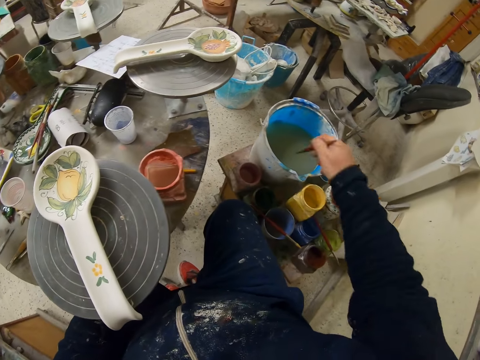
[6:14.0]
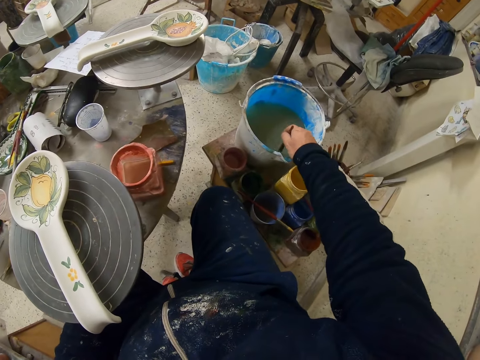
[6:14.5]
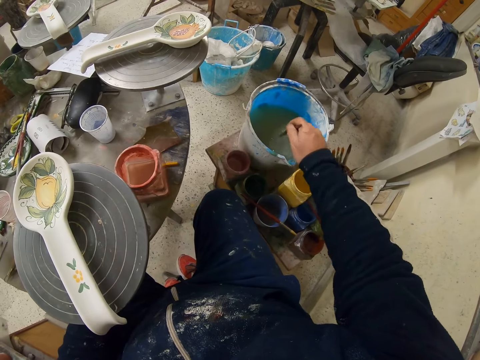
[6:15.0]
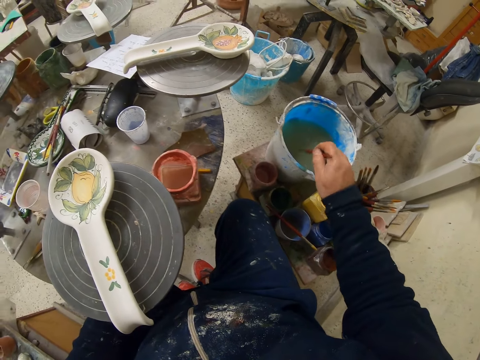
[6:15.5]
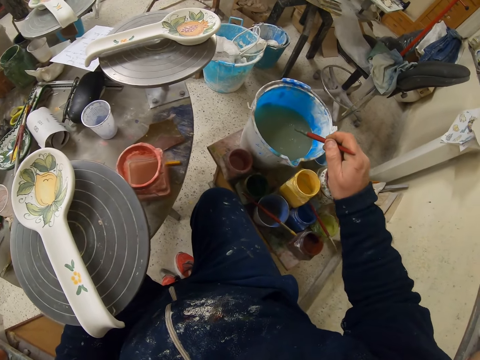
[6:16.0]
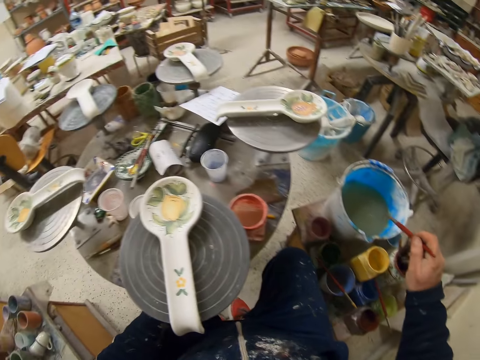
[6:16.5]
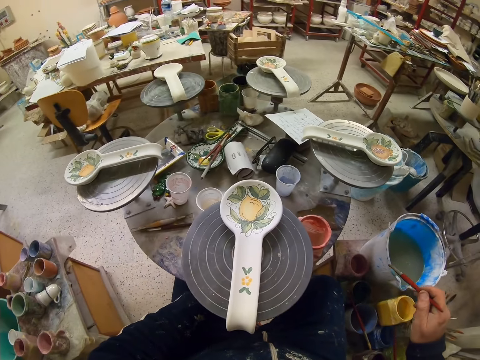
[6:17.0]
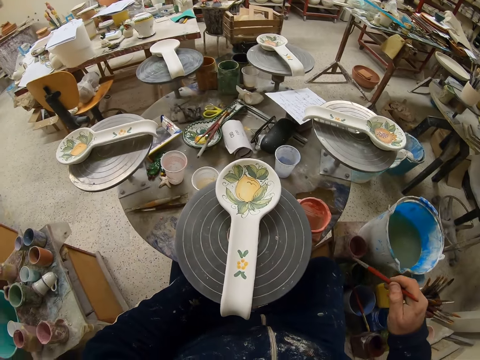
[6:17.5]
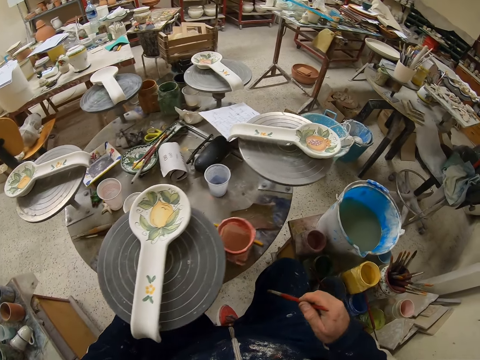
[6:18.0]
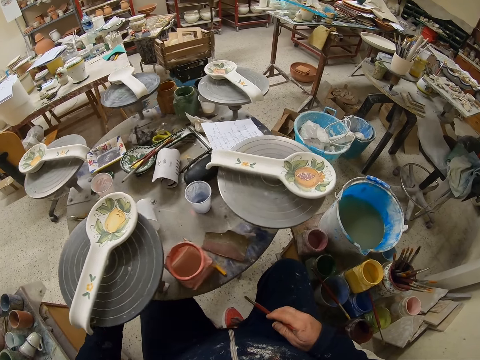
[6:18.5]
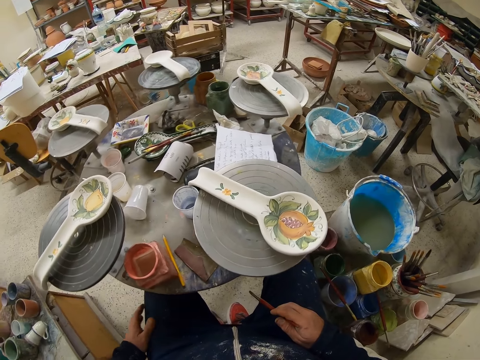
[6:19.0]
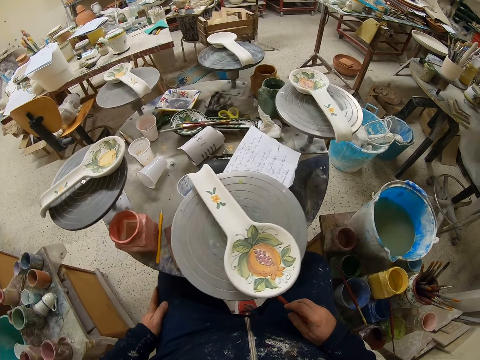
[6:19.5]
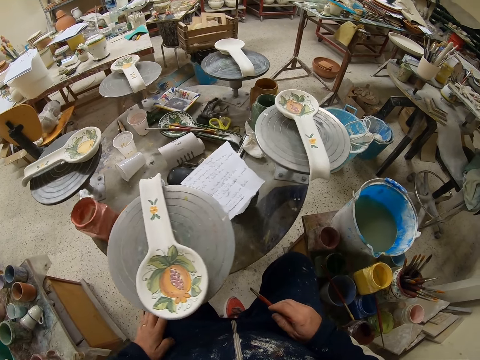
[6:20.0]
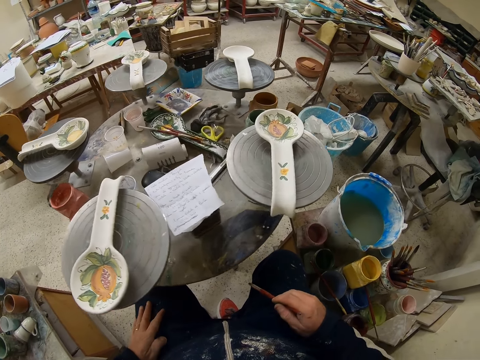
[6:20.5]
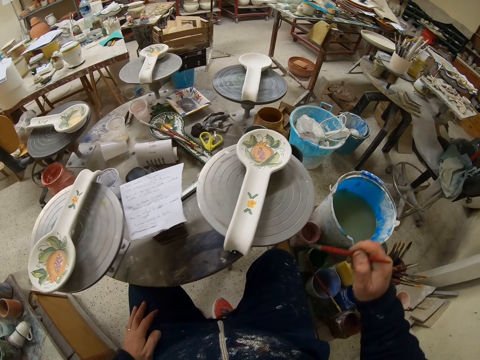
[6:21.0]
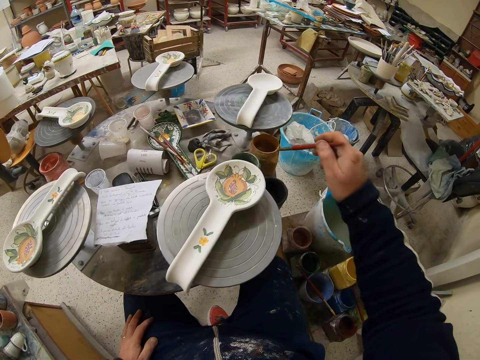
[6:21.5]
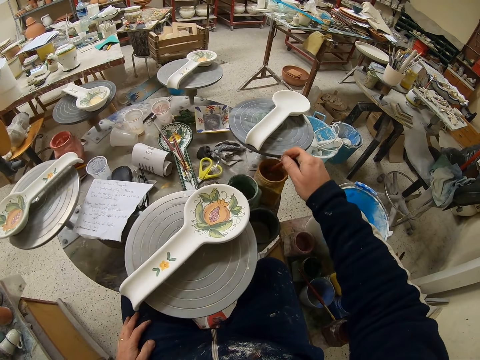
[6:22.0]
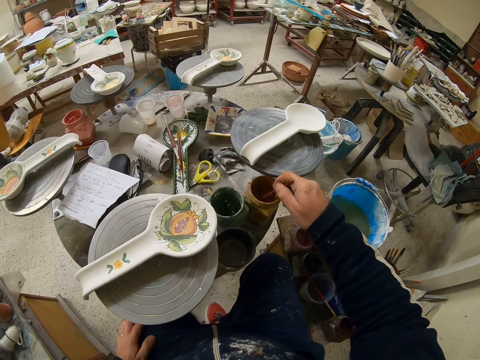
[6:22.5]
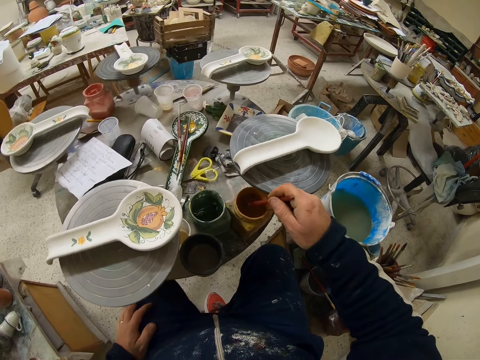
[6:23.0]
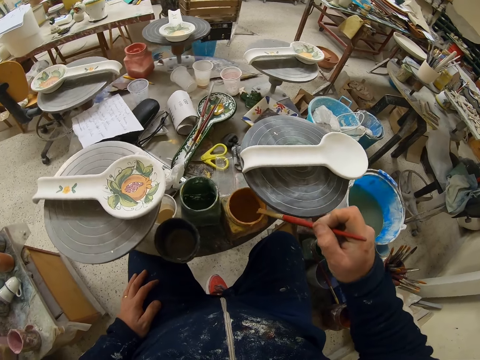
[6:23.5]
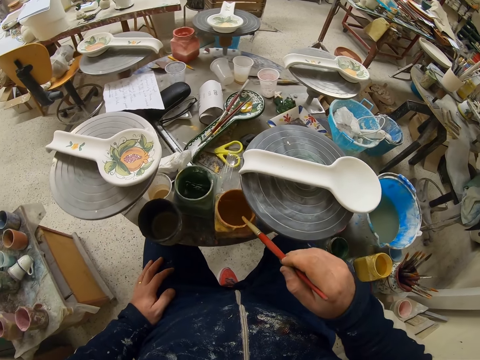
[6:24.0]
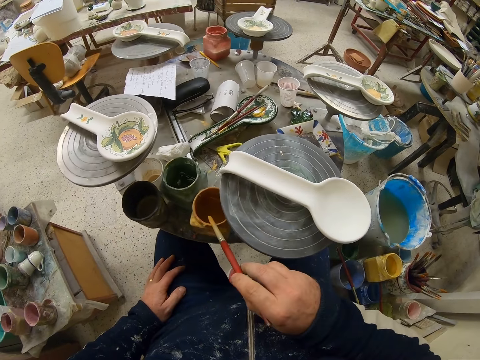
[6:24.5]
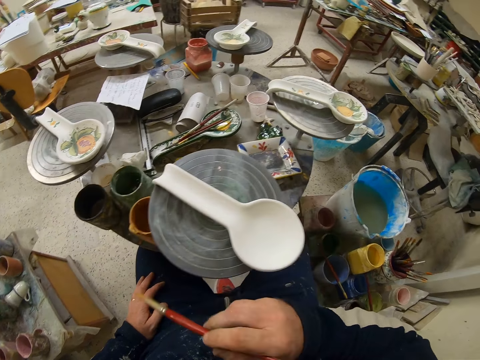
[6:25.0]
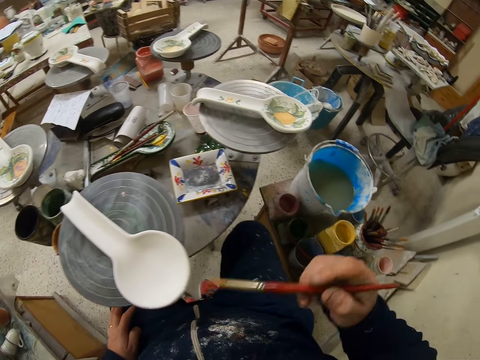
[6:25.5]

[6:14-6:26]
The camera wearer dips the paint brush in water. They turn the table. They dip the paint brush in the paint can.

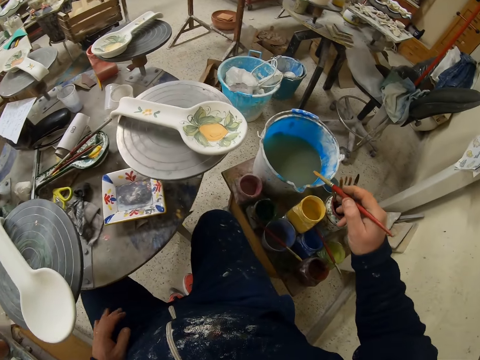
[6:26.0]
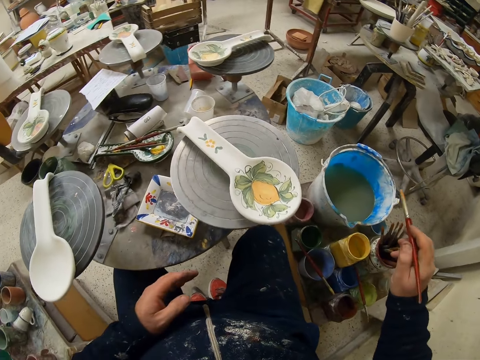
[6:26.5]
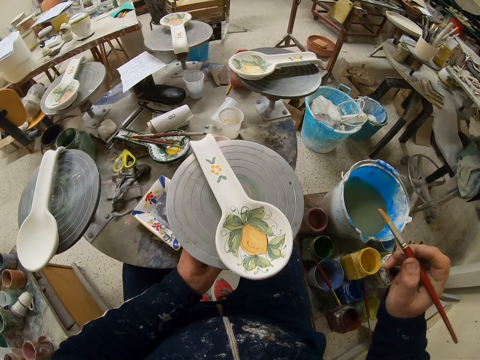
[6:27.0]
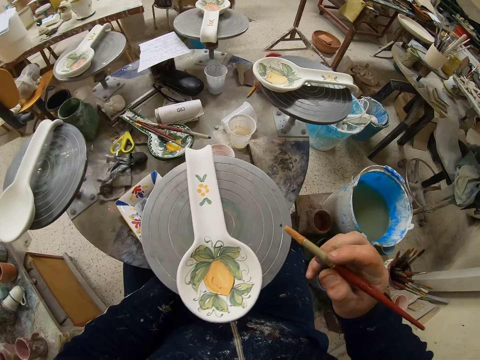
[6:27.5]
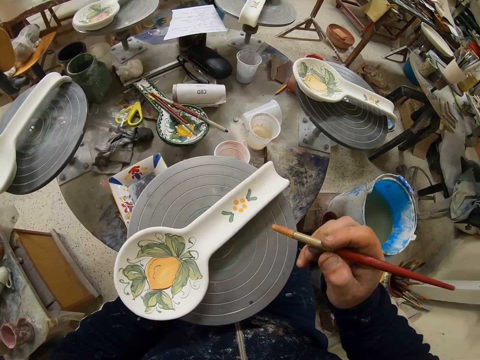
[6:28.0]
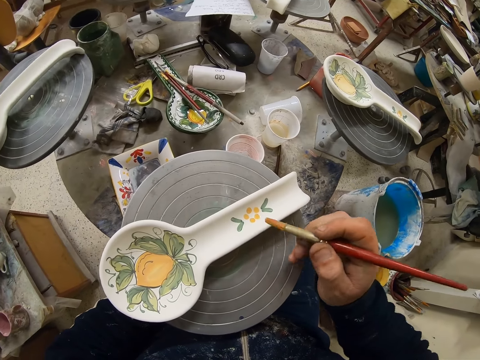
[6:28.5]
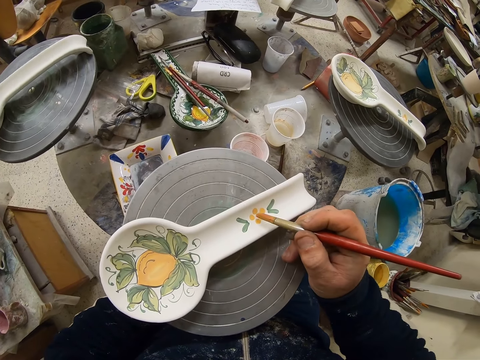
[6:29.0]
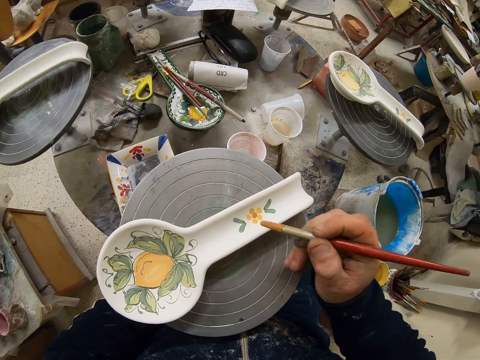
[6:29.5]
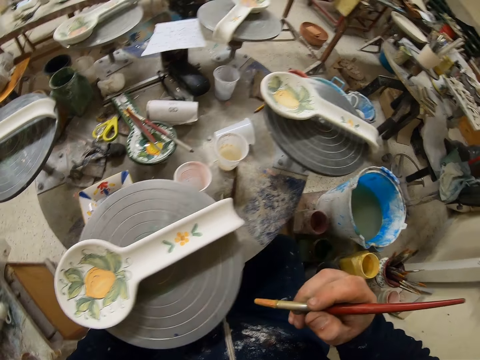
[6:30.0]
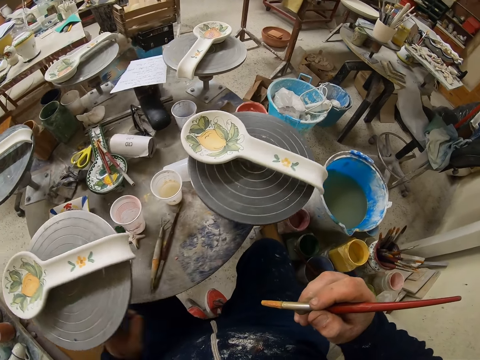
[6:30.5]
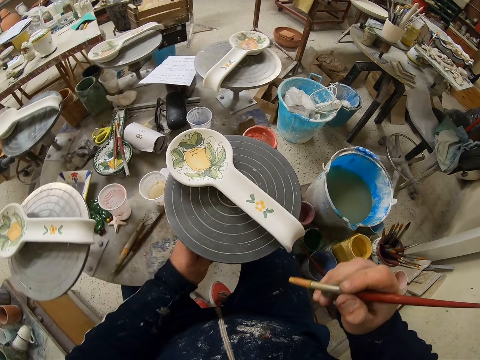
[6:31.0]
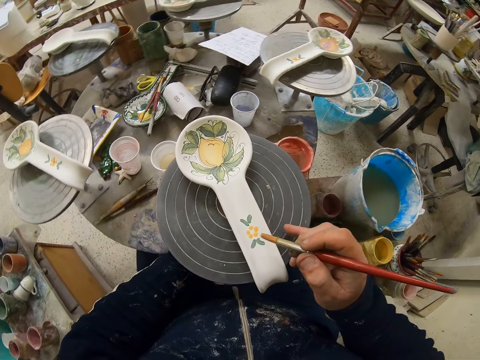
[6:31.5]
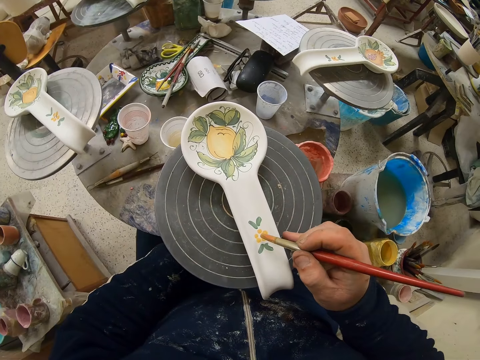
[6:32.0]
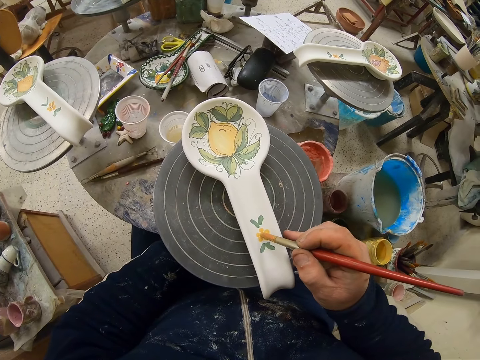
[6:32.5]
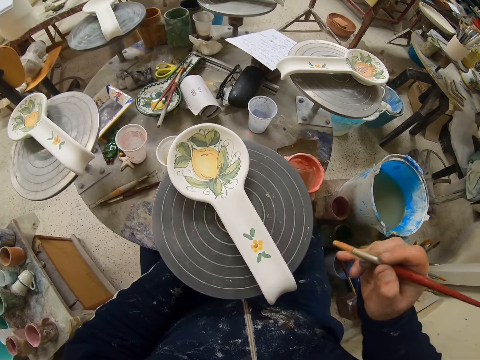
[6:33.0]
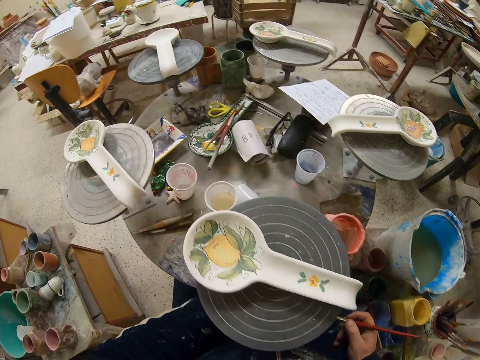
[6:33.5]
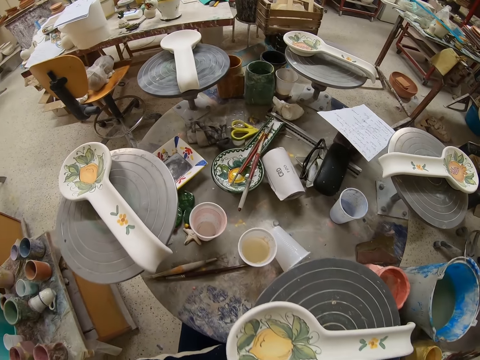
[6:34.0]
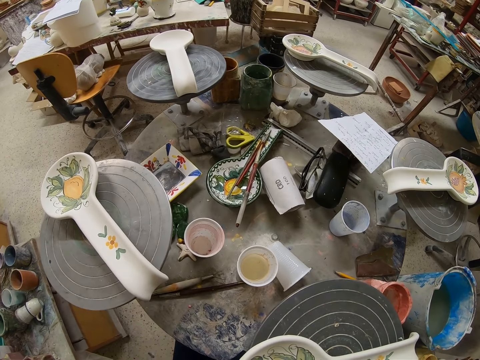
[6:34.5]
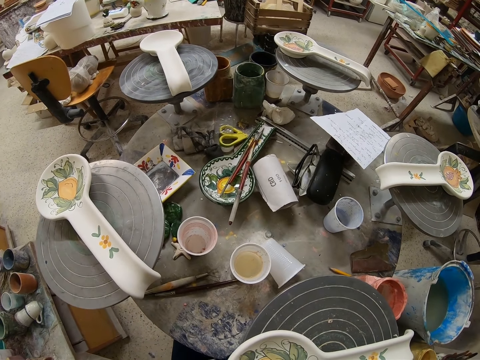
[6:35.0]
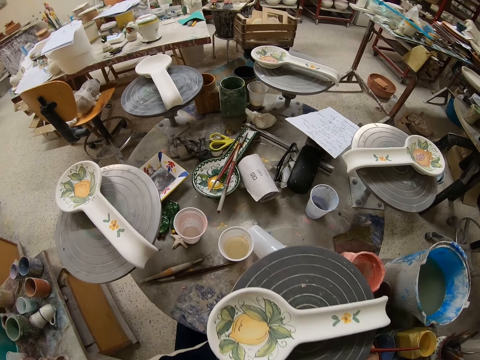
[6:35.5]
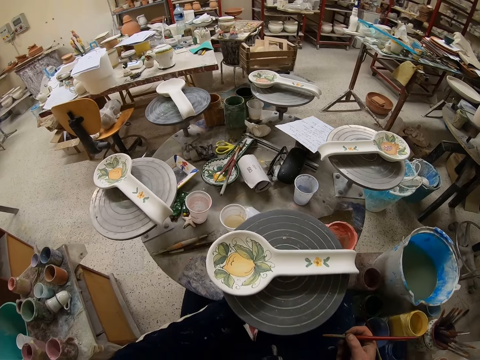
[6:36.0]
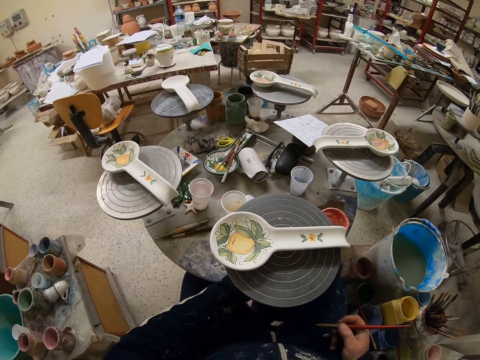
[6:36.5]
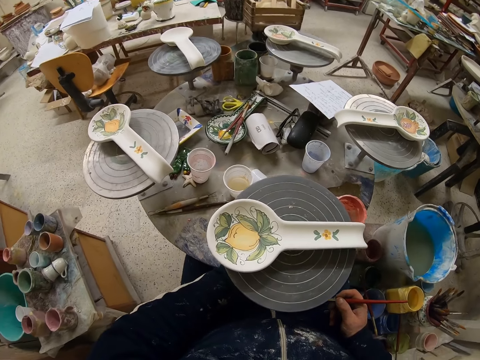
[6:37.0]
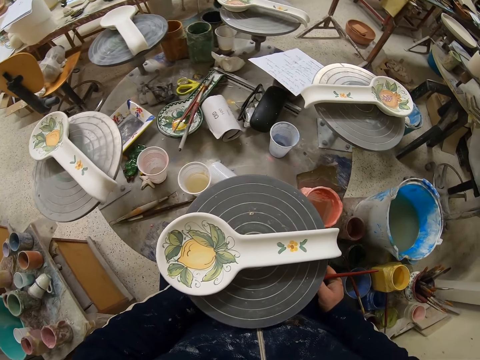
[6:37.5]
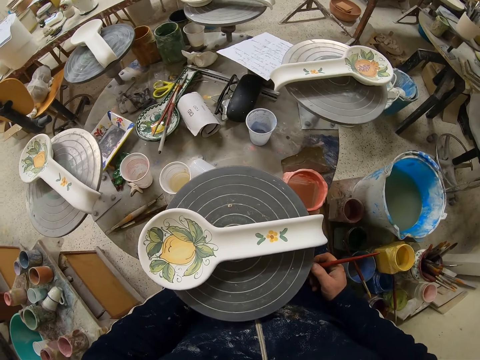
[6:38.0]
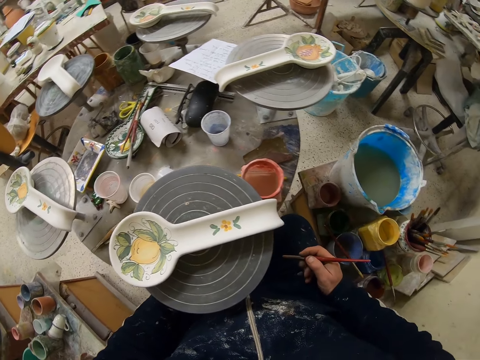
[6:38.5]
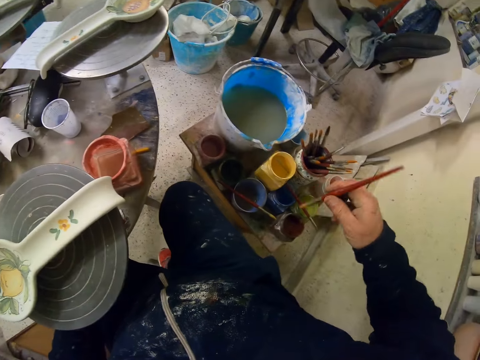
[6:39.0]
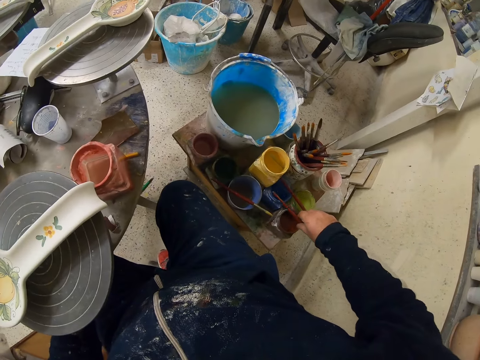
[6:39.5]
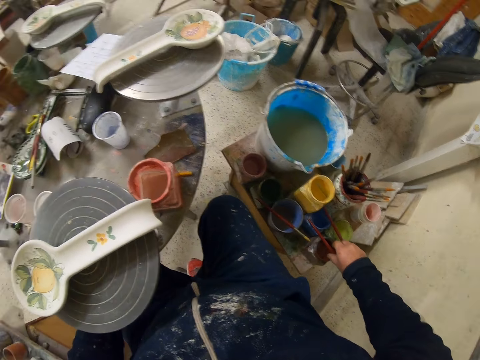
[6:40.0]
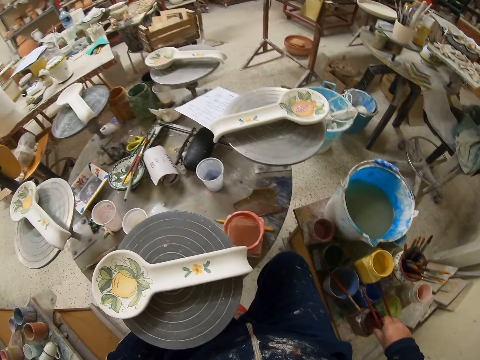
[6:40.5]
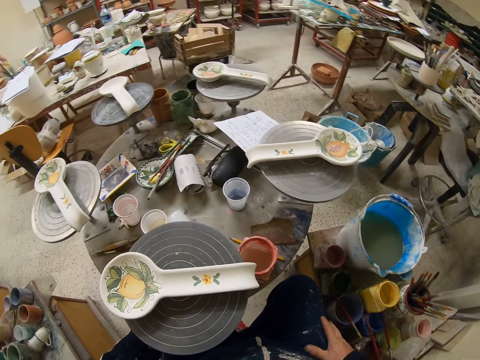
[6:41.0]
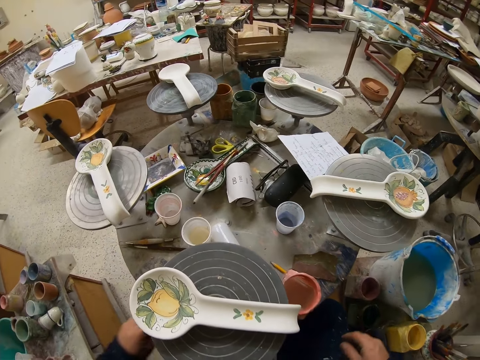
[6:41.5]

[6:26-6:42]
The camera wearer turns the table. They paint the spoon. They decorate the plate with the paint brush. They turn the table. They decorate the plate with the paint brush. They turn the table. They put the paint brush down. They touch the brush on the table.
